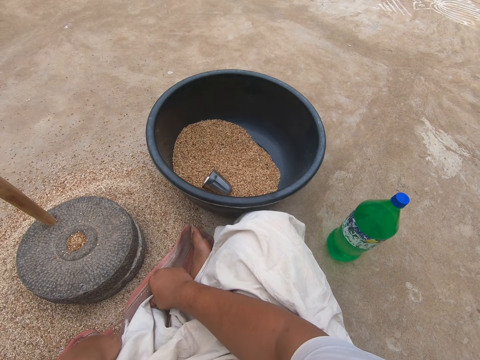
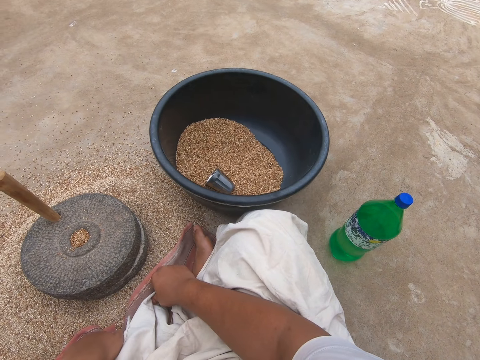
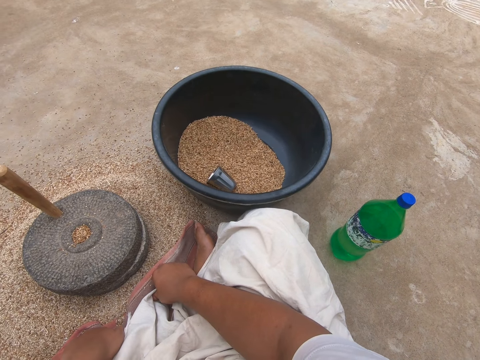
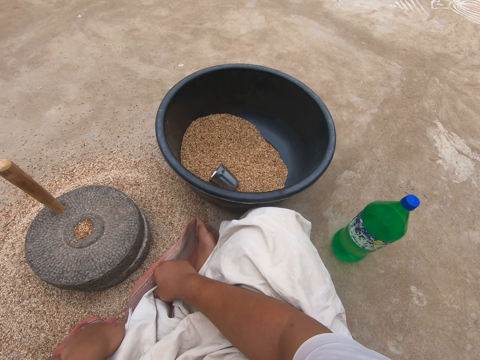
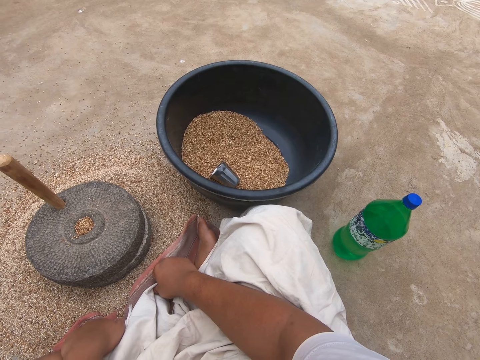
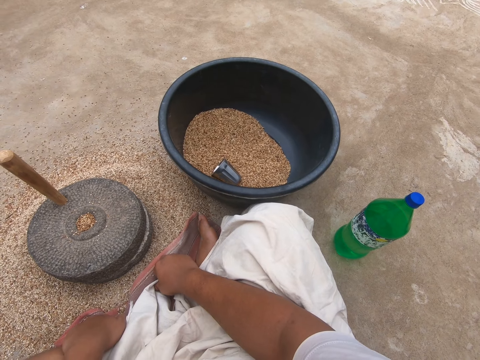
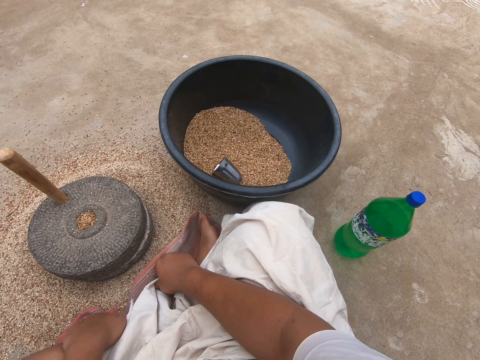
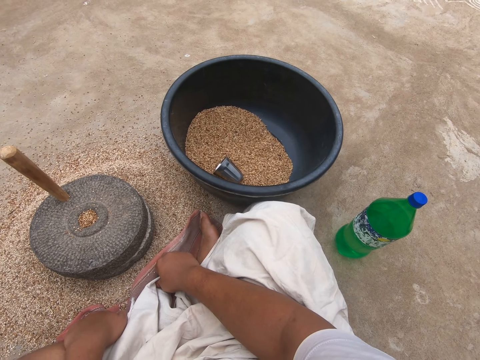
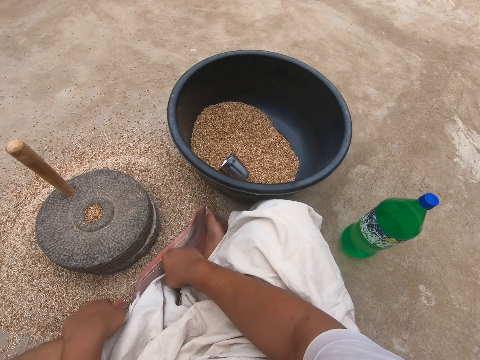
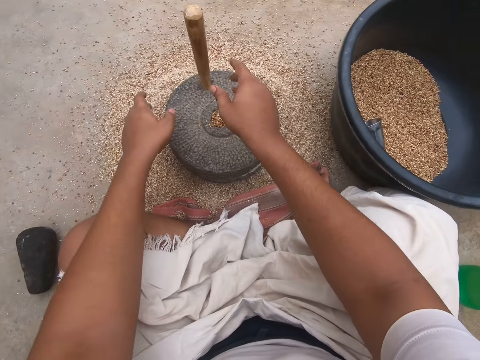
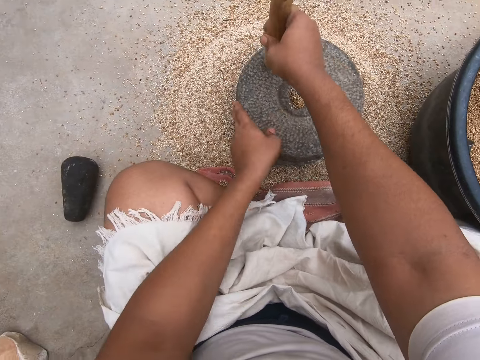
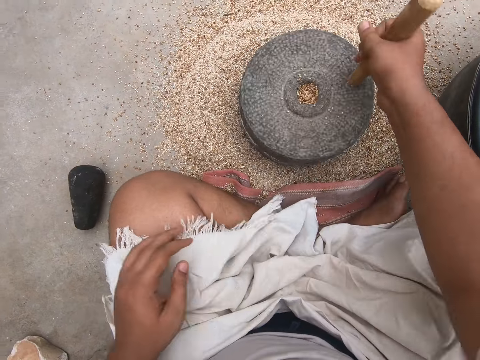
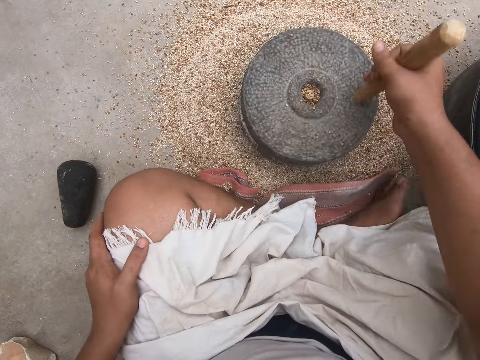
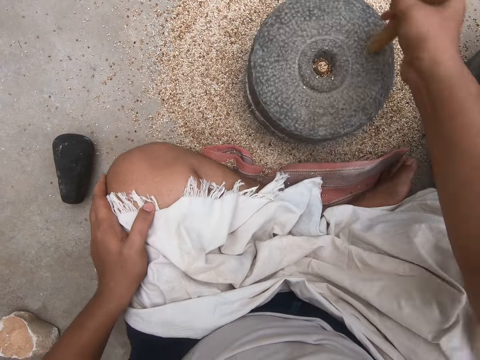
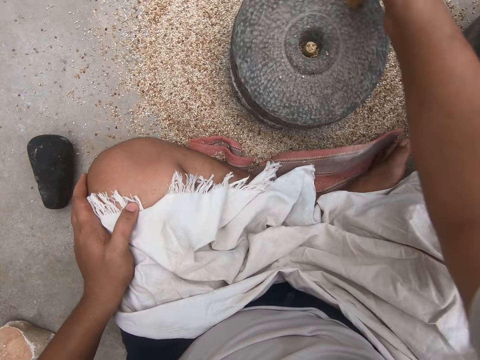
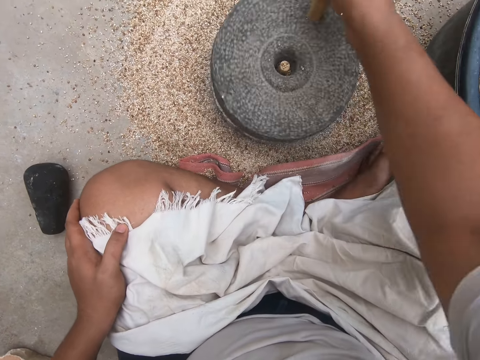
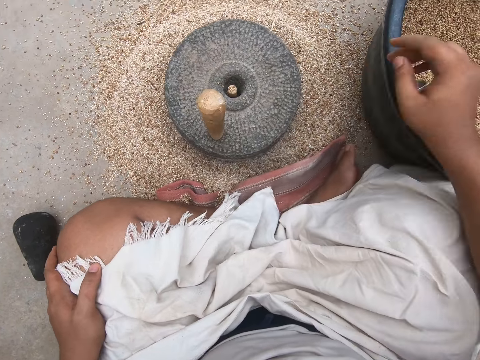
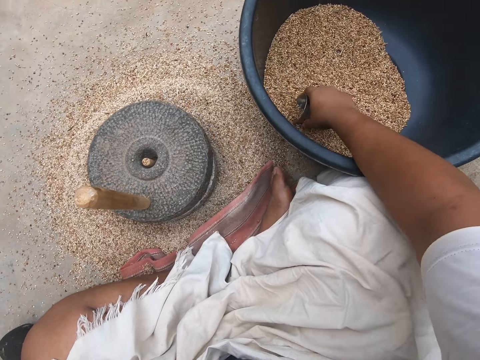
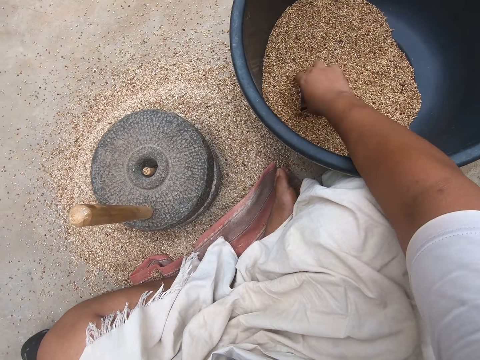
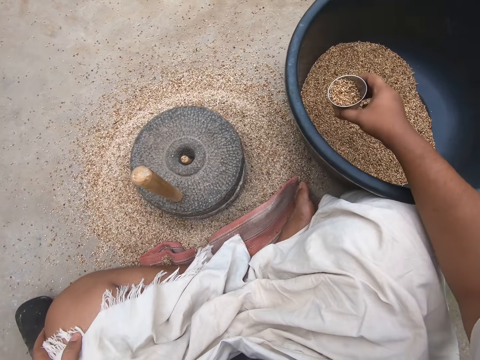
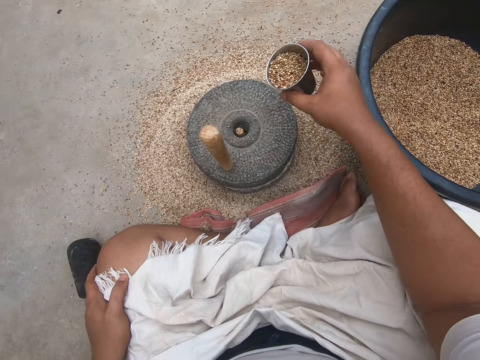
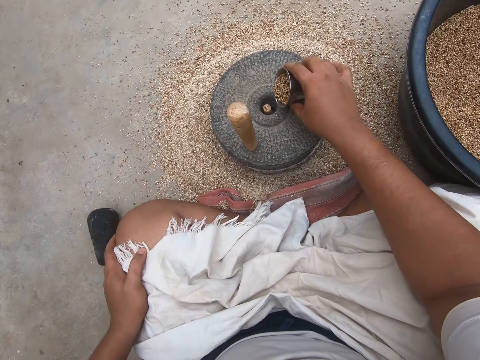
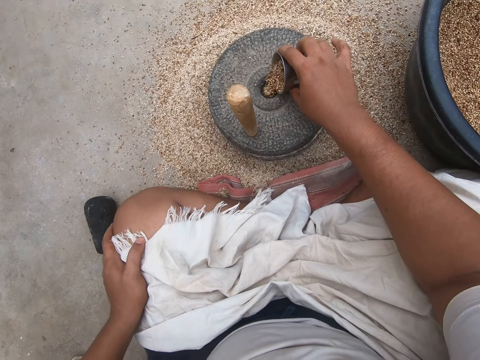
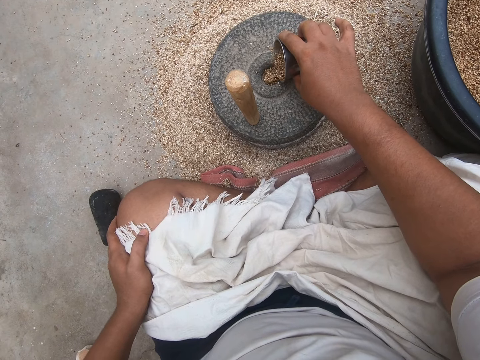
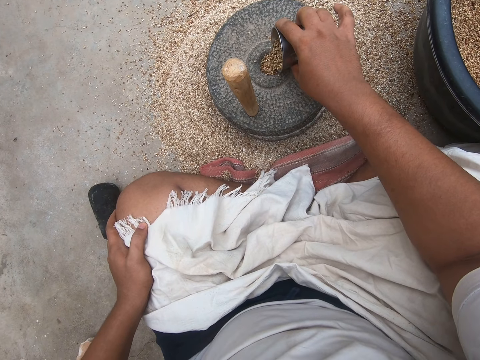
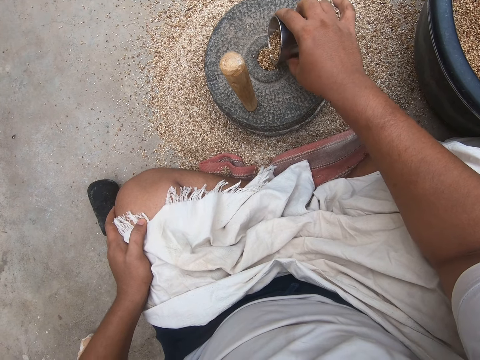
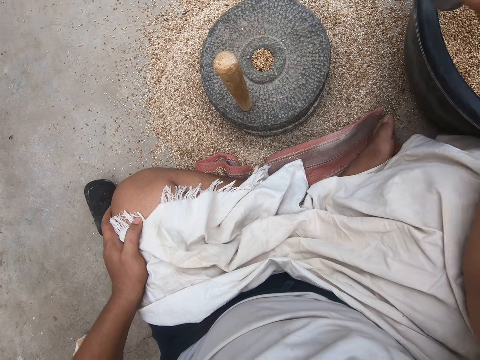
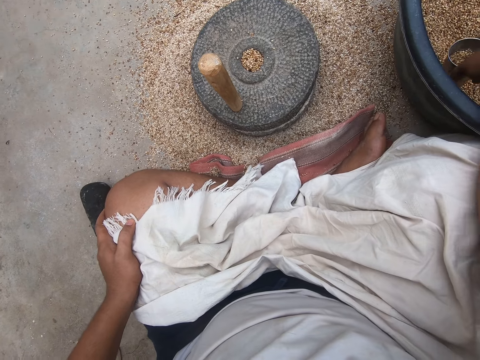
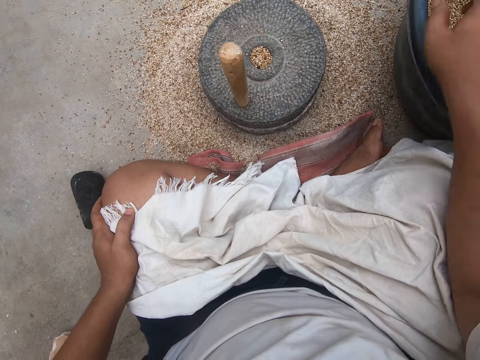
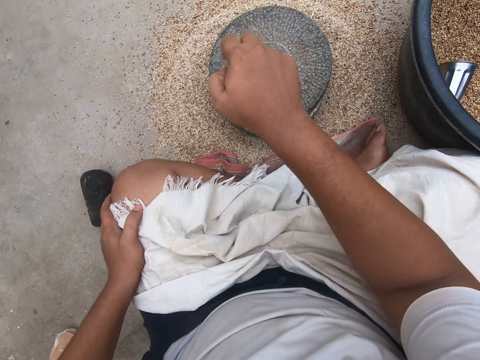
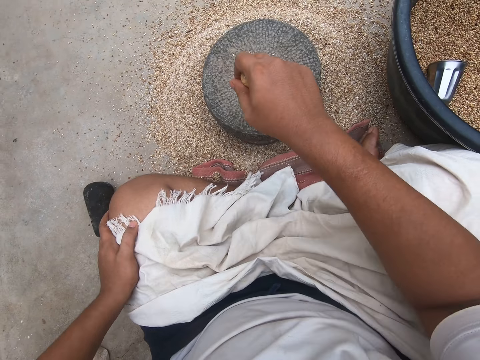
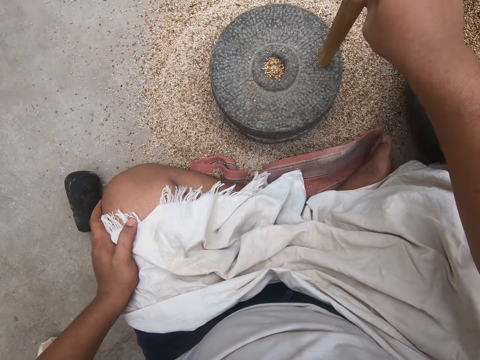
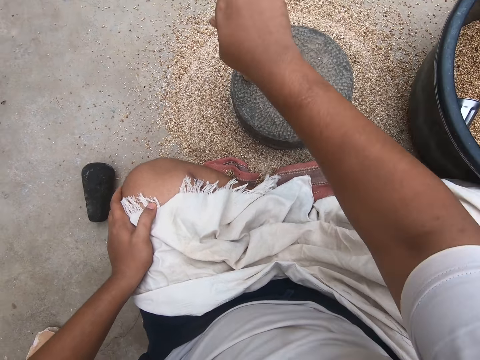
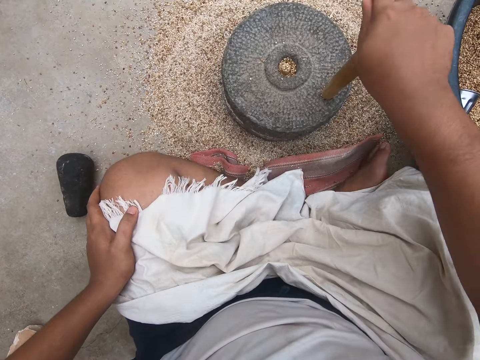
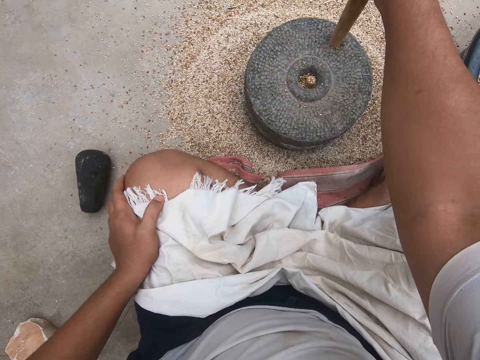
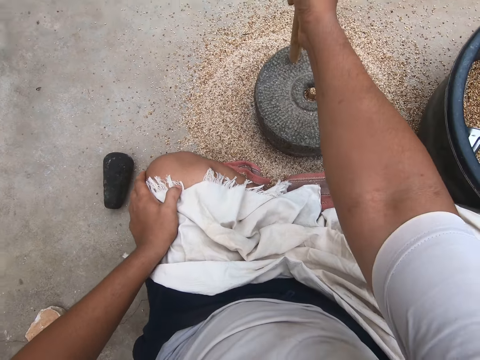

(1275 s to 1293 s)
The camera wearer grinds the grains using a millstone. They scoop the grains using a tumbler. They put the grains into the millstone. They put the tumbler in the container of grains. They grind the grains using the millstone.

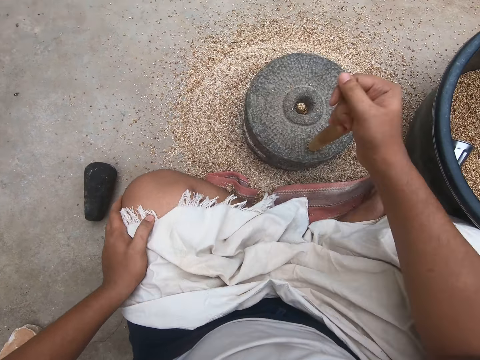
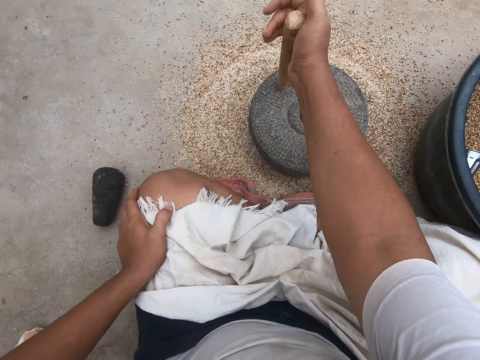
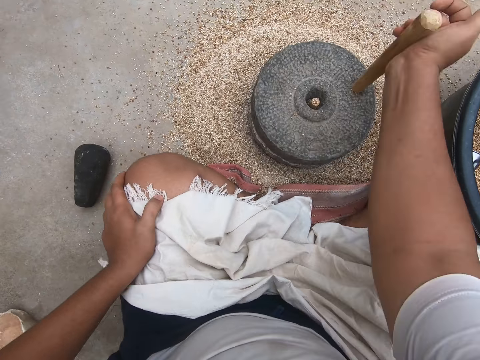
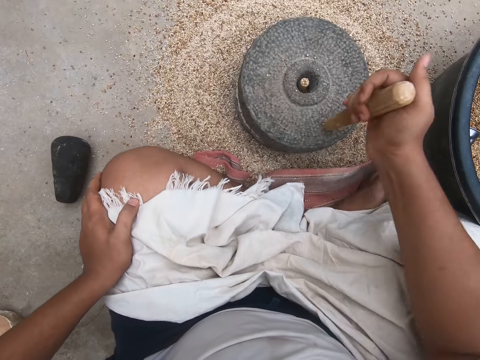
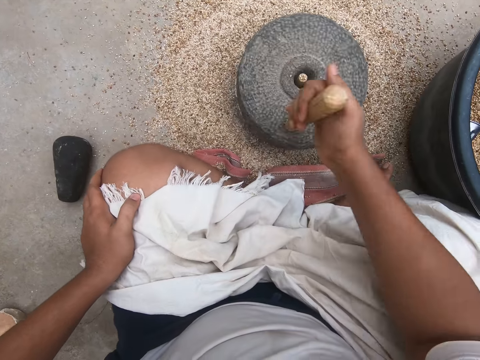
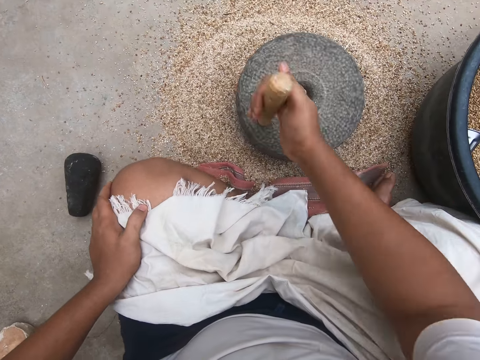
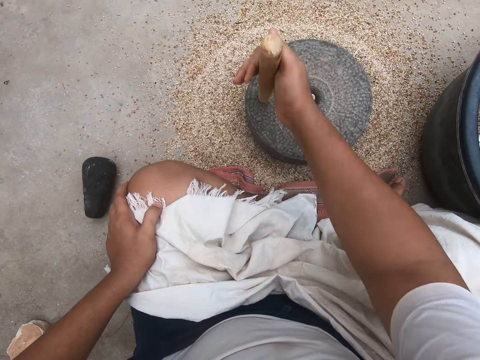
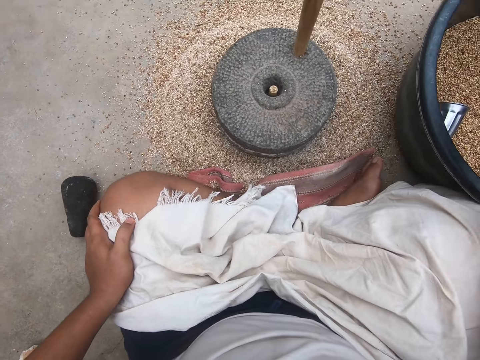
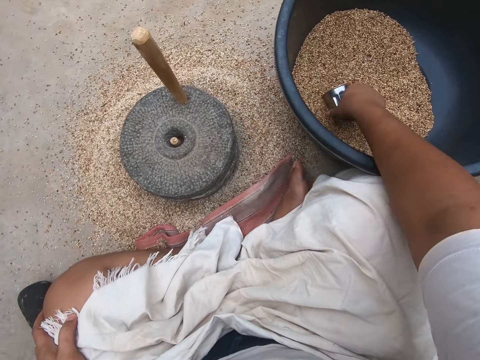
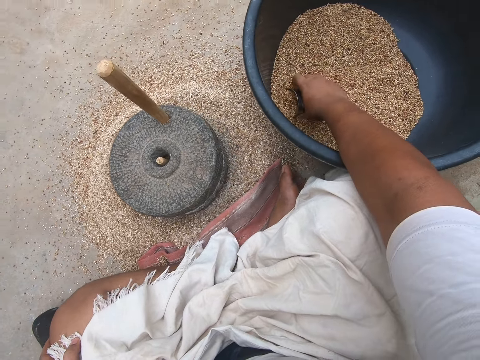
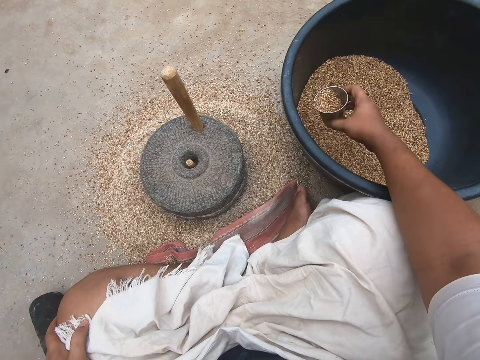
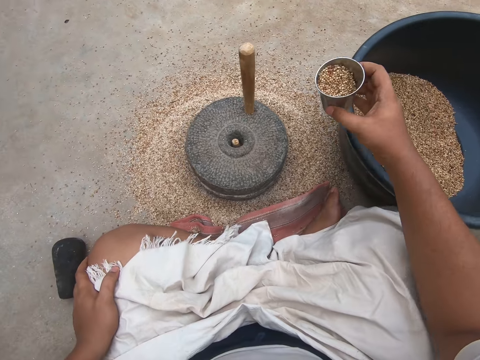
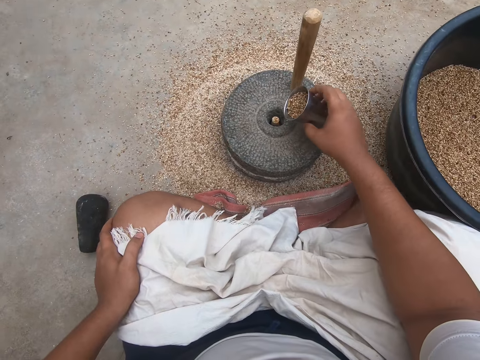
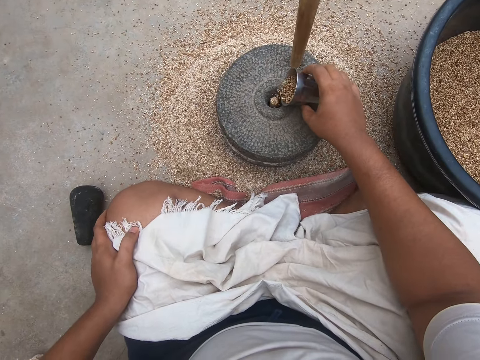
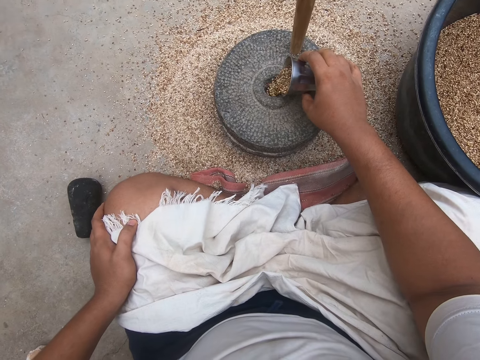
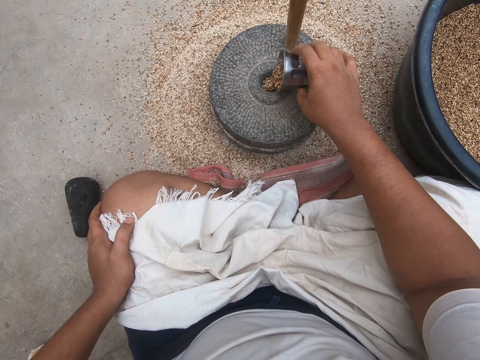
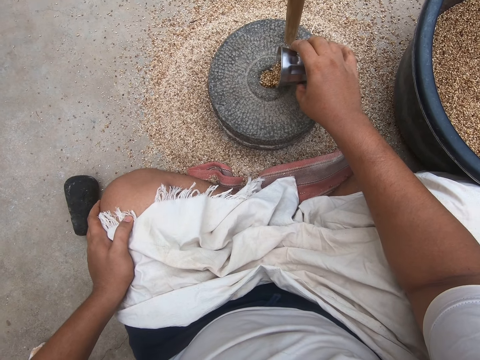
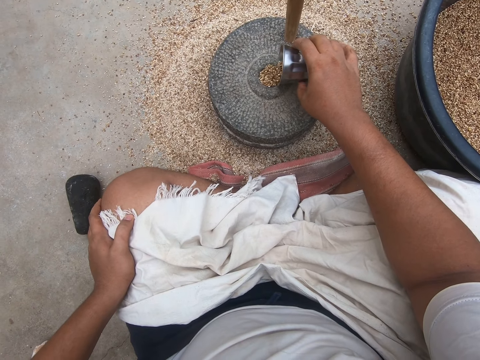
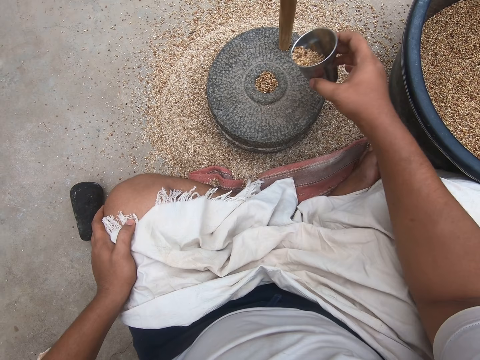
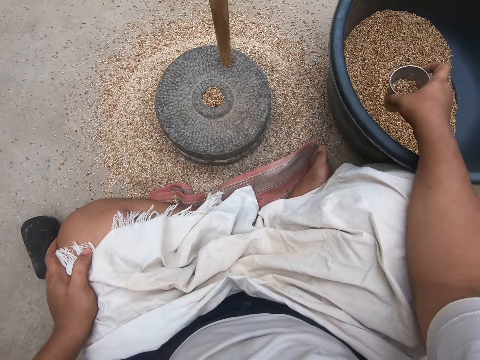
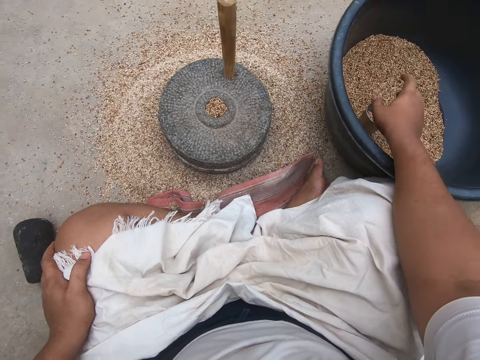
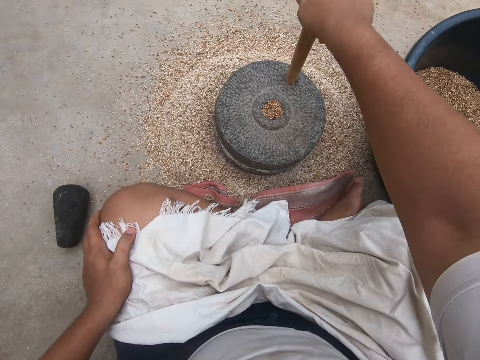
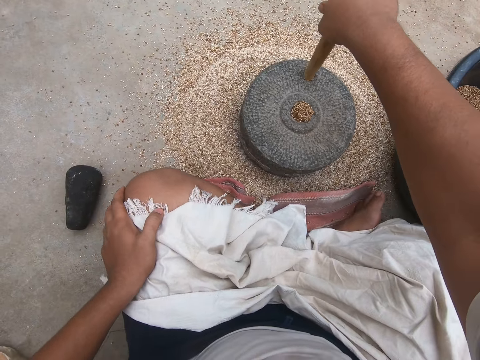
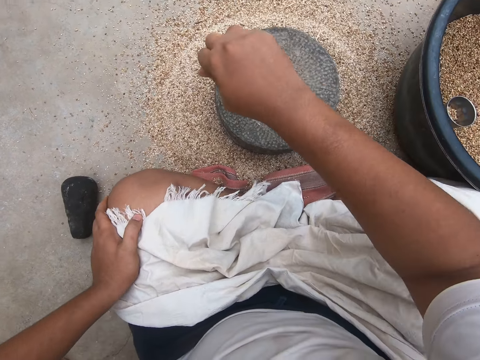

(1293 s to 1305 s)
The camera wearer scoops the grains using a tumbler. They put the grains into the millstone. They put the tumbler in the container of grains. They grind the grains using the millstone.
